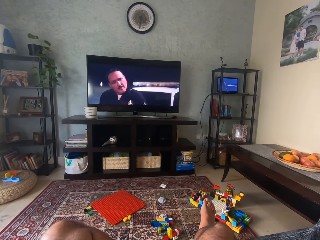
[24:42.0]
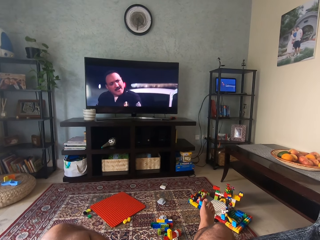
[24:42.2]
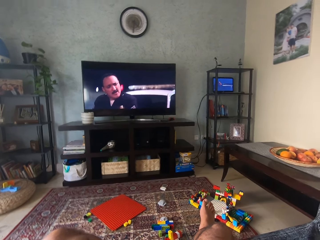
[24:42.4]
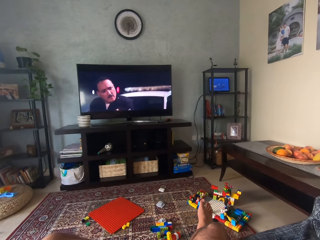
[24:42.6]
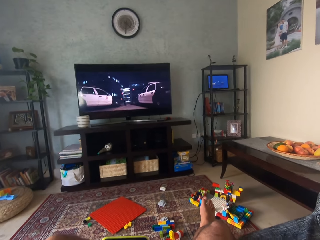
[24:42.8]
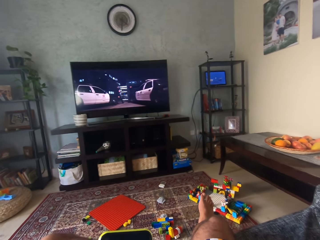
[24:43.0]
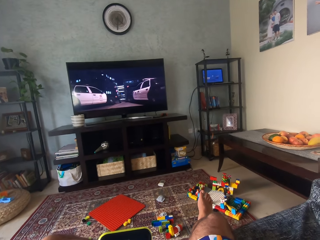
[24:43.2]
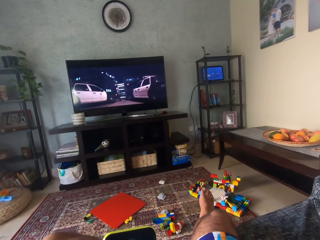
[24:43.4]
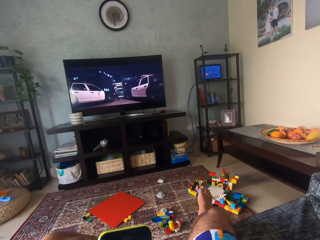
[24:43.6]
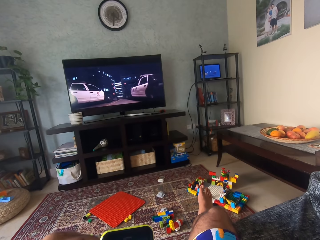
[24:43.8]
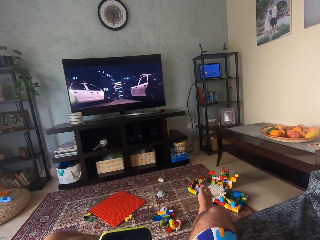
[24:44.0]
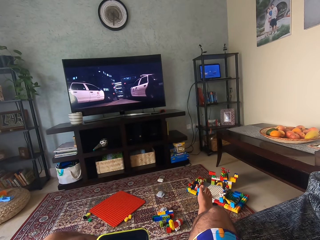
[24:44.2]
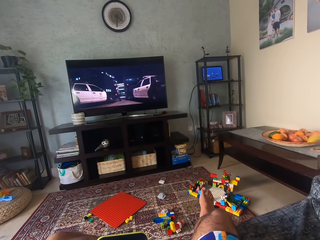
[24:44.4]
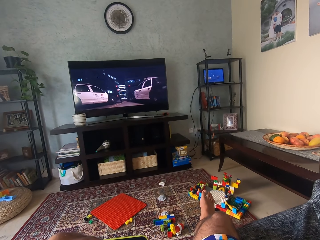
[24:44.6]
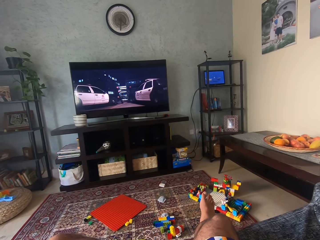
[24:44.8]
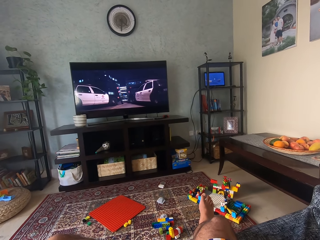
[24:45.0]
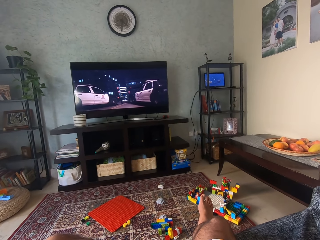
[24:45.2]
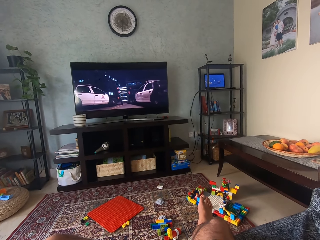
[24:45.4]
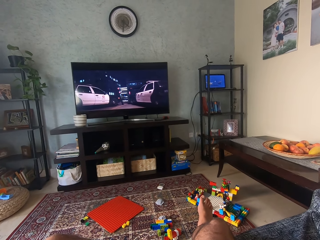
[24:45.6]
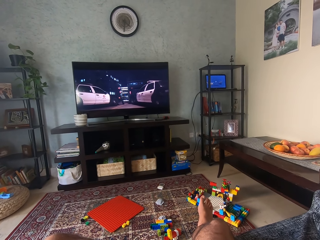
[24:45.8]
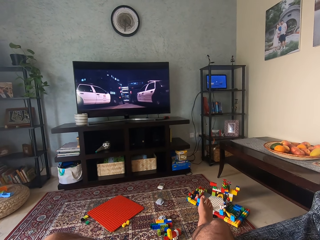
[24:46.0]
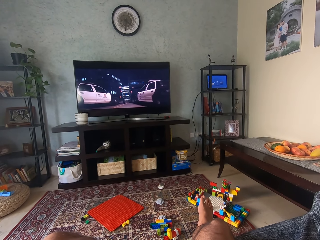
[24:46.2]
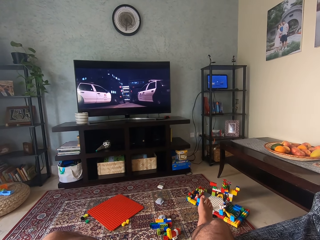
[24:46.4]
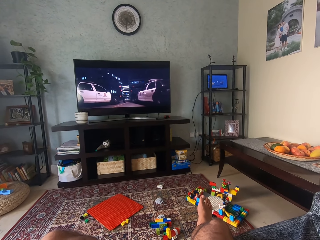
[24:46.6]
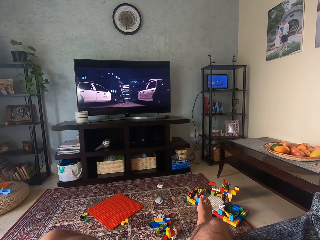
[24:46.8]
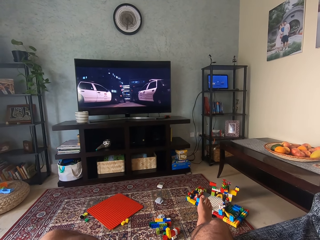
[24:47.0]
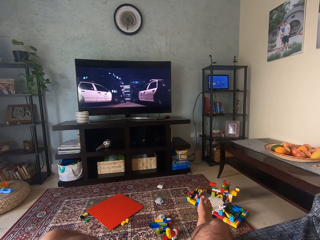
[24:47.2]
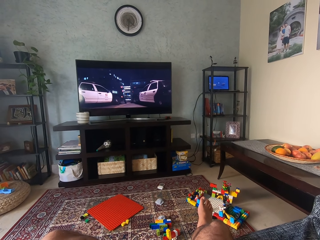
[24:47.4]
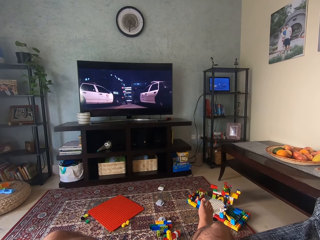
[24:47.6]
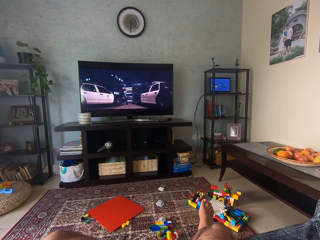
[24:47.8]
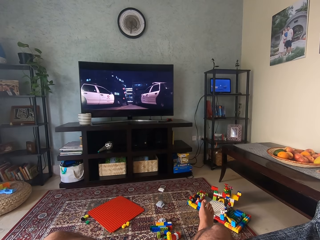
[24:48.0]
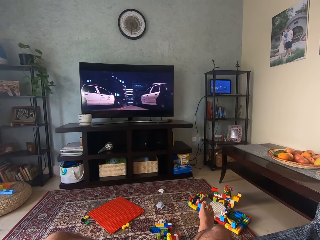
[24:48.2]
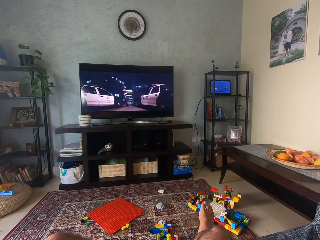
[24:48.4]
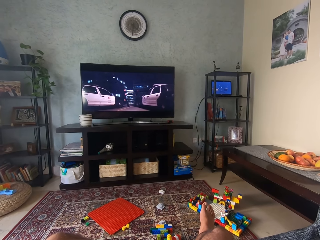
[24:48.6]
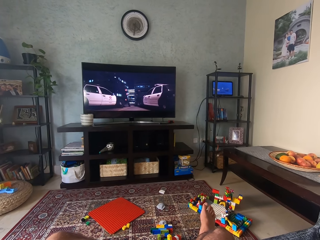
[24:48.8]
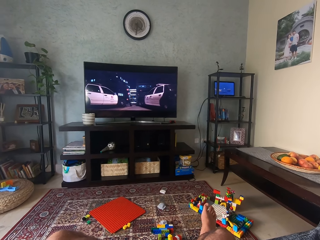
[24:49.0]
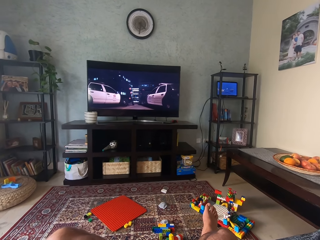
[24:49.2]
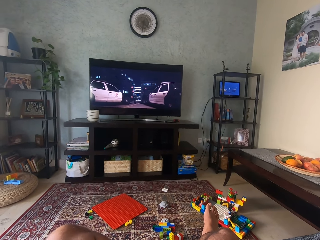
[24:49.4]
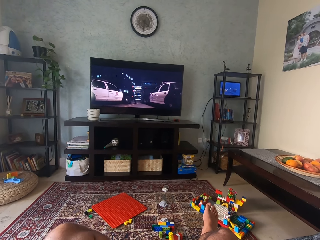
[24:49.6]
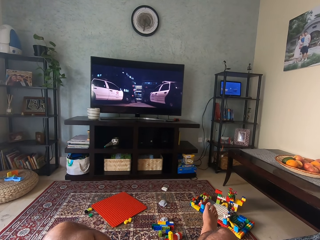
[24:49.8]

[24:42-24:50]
The camera wearer operates the phone. They watch television.

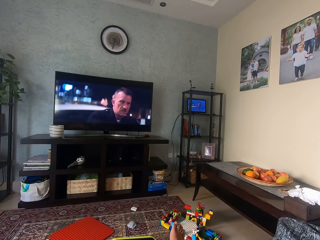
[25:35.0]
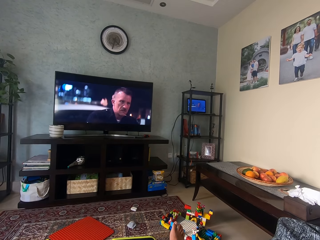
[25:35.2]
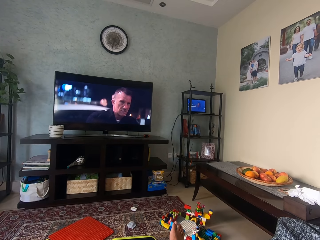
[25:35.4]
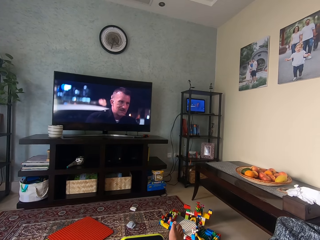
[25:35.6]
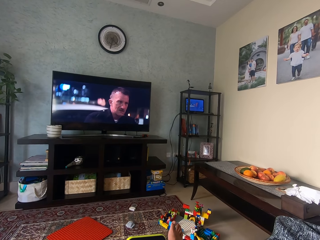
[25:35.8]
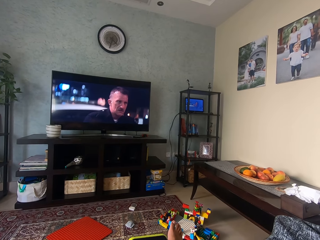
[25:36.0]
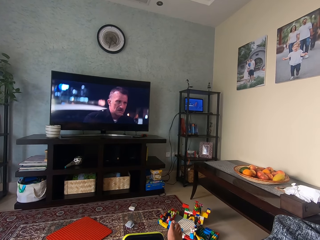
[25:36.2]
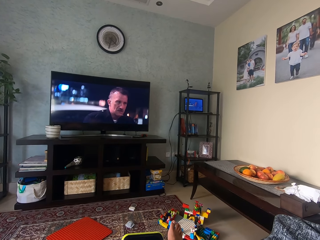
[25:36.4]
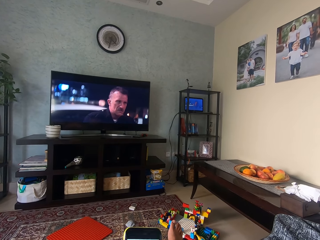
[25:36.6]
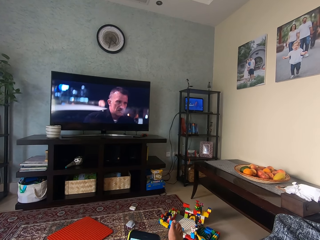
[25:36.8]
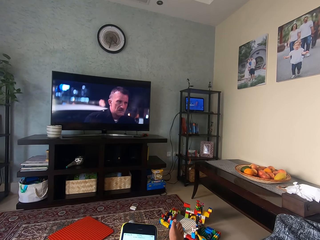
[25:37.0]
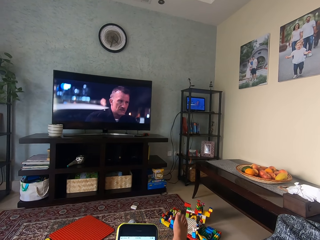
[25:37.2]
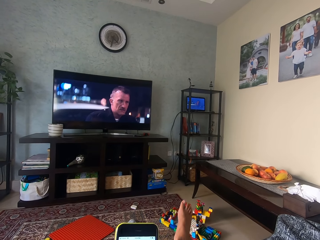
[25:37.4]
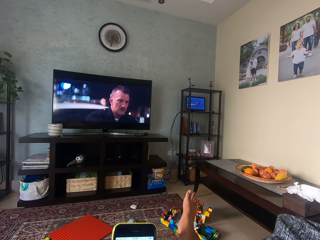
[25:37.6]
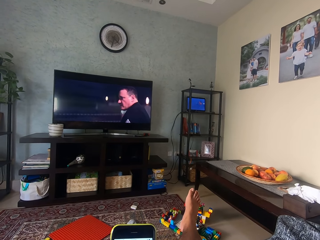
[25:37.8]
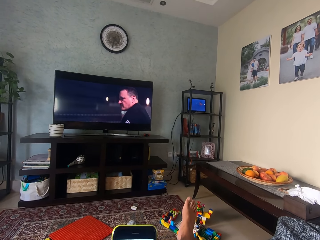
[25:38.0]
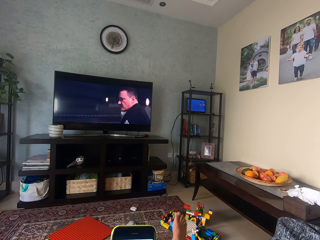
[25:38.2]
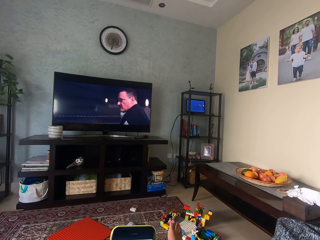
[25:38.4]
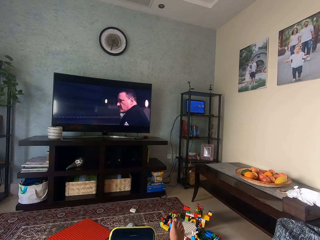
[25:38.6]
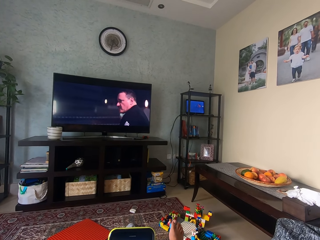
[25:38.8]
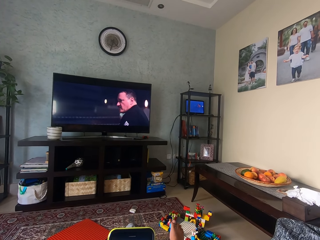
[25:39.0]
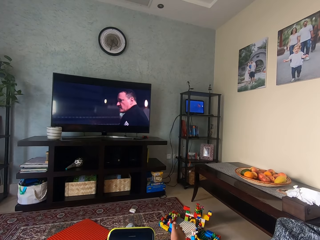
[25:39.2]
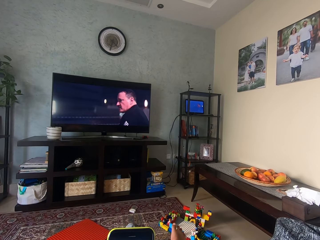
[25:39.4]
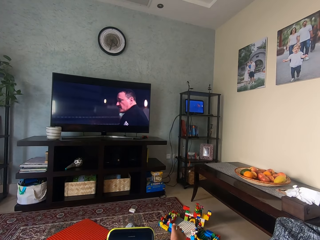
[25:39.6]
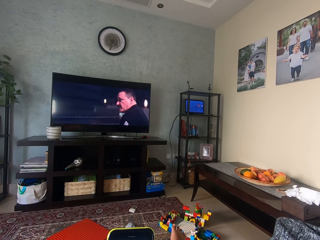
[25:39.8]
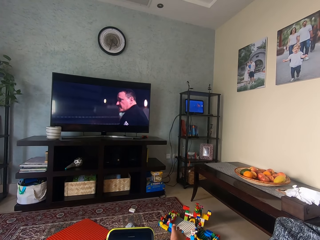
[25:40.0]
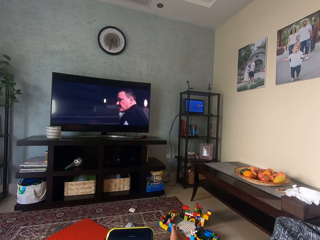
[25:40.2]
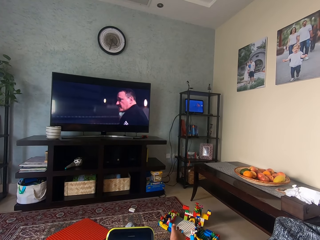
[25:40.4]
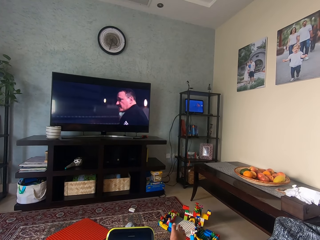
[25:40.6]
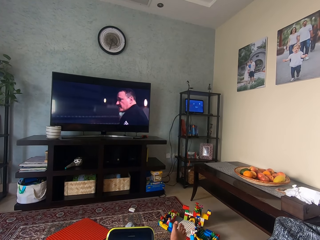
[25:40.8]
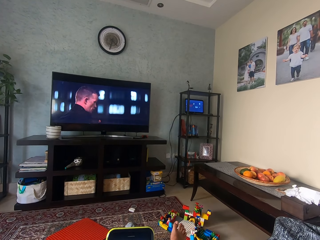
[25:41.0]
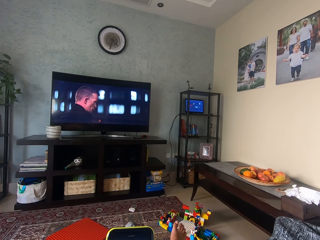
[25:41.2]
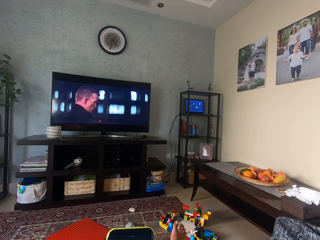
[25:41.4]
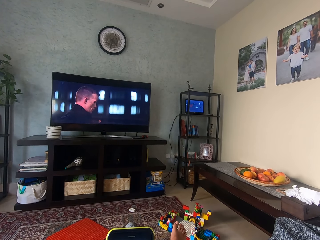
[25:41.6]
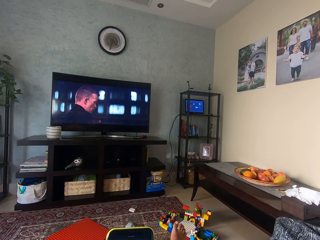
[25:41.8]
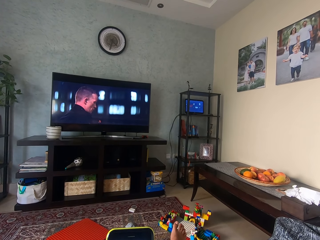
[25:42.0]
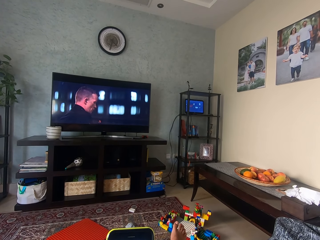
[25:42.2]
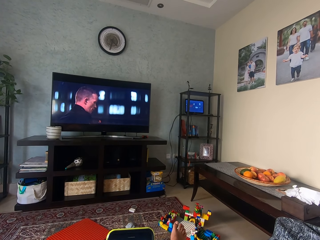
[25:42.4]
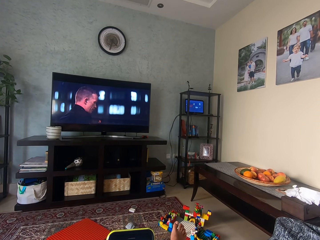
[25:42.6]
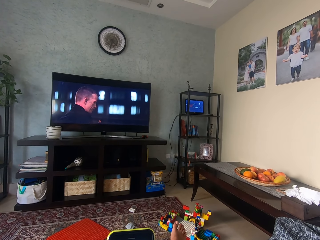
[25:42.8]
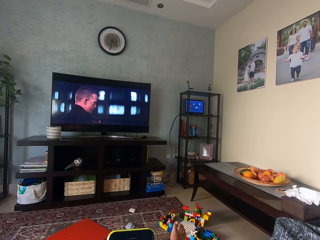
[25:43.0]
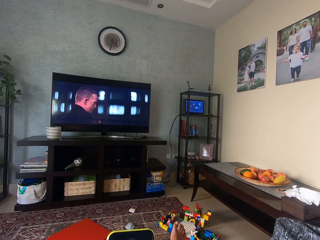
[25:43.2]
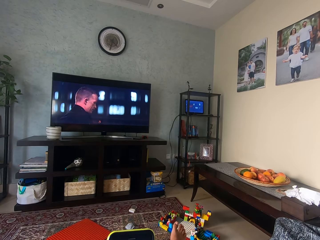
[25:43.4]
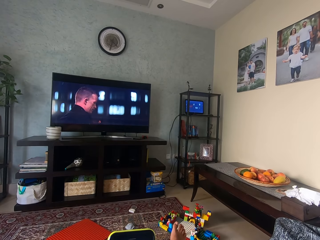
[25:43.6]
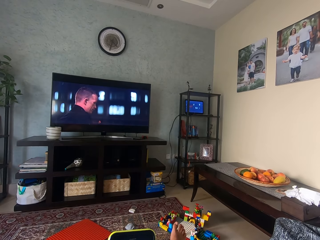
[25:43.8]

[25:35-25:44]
The camera wearer lifts the phone. They watch television. They lift the right leg. They watch television. They drop the right leg. They watch television.

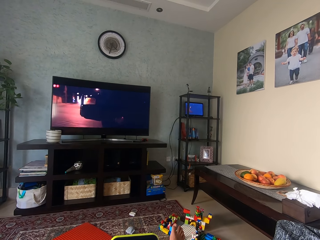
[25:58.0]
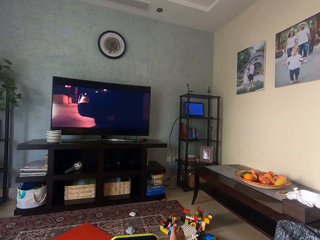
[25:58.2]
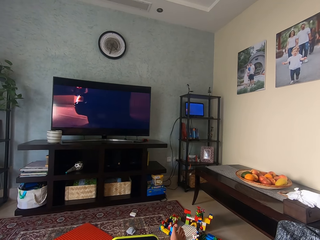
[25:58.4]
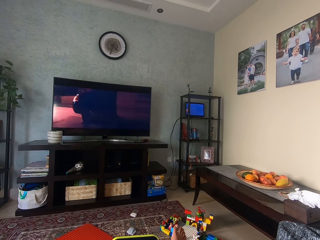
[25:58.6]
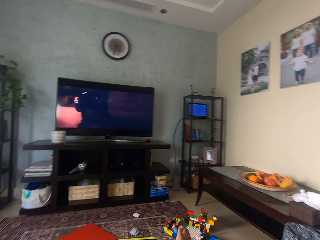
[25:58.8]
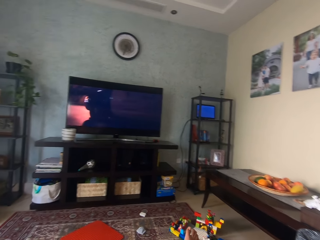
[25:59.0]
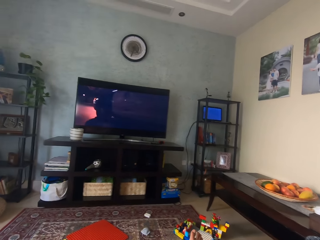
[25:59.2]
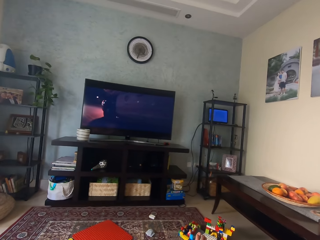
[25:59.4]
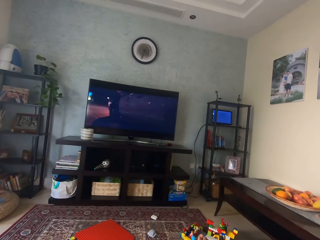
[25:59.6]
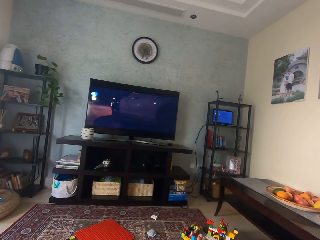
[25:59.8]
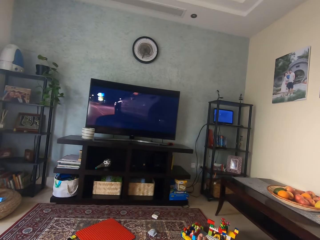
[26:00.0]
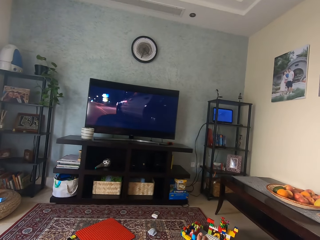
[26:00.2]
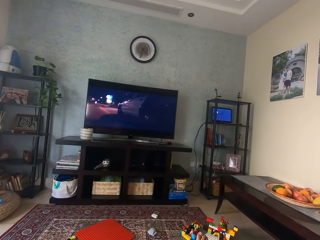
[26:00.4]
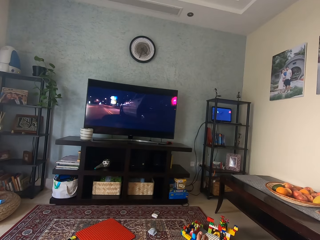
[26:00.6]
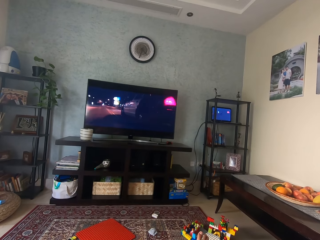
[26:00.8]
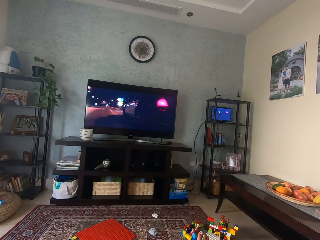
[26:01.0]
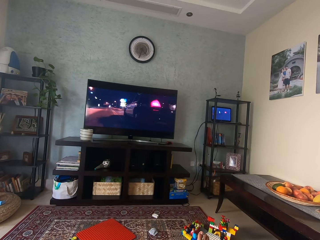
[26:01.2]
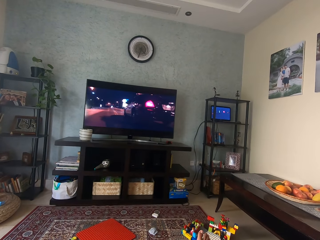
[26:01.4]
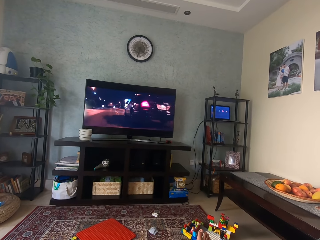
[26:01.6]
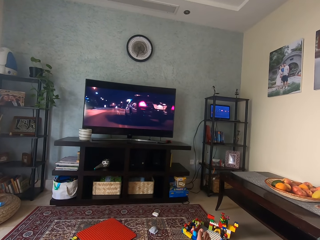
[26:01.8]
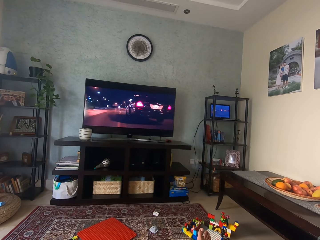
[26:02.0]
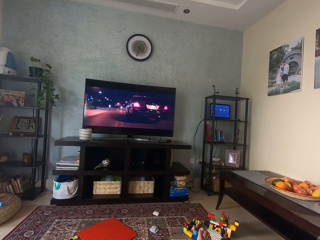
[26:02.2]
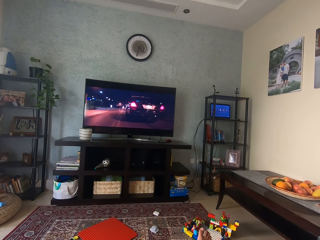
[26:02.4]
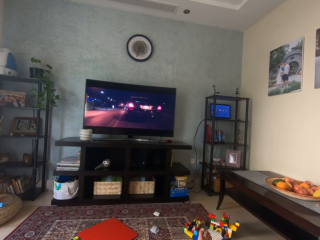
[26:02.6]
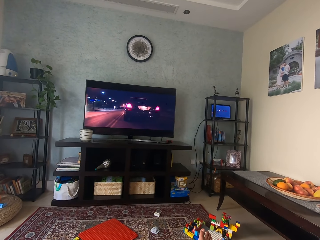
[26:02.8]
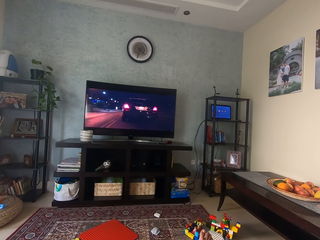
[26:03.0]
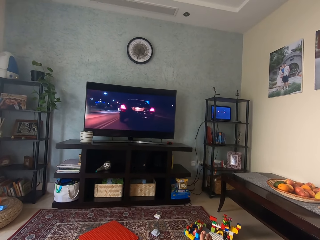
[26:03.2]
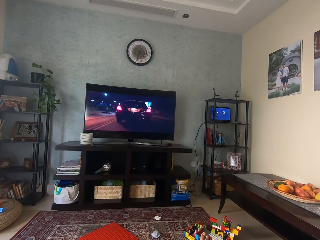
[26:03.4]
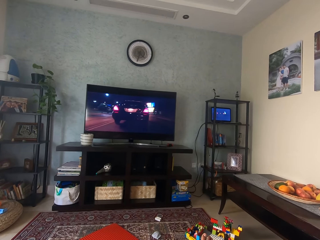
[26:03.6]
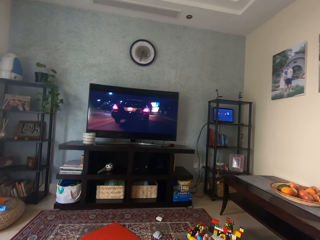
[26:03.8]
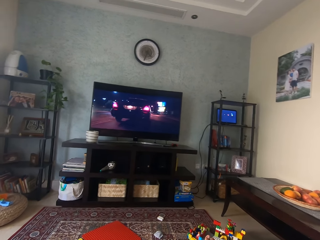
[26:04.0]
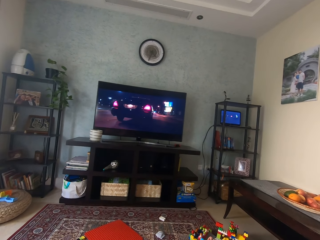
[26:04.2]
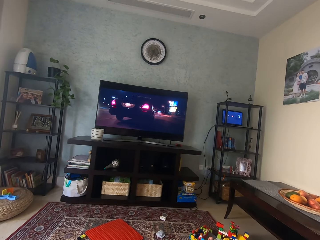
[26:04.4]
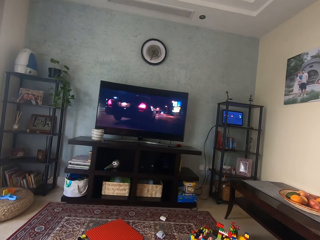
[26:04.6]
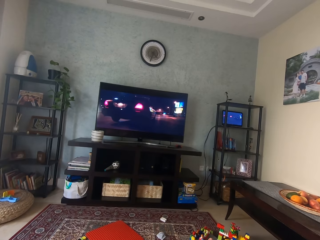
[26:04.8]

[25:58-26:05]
The camera wearer pulls down the phone. They watch television.
